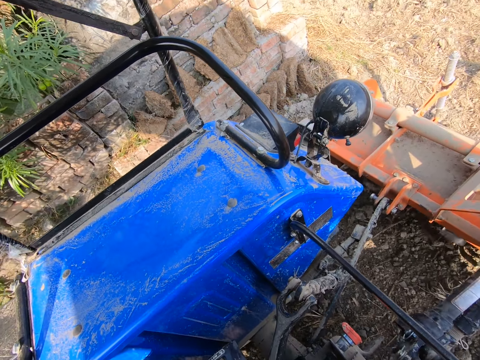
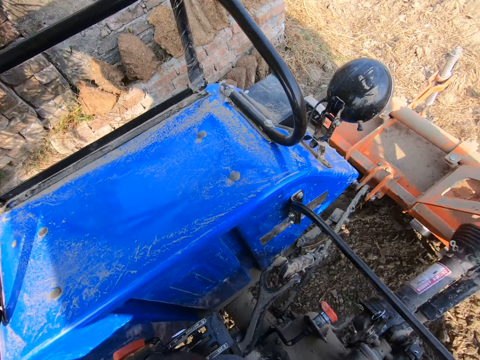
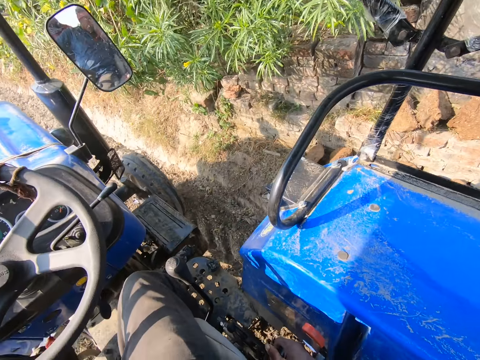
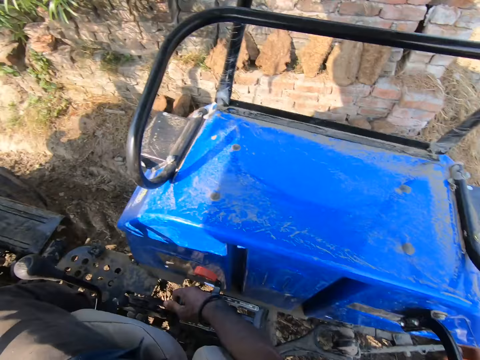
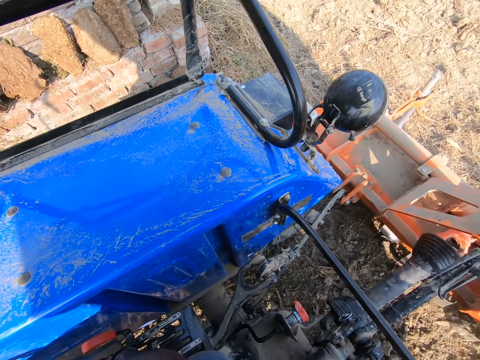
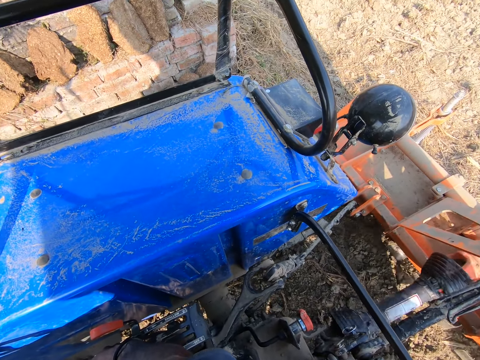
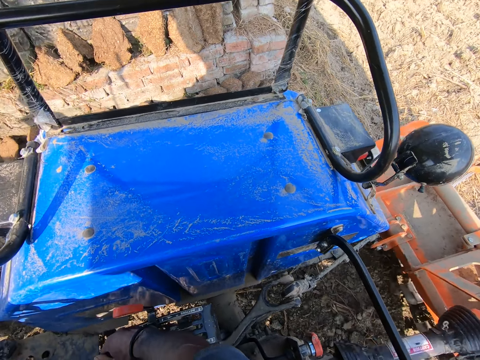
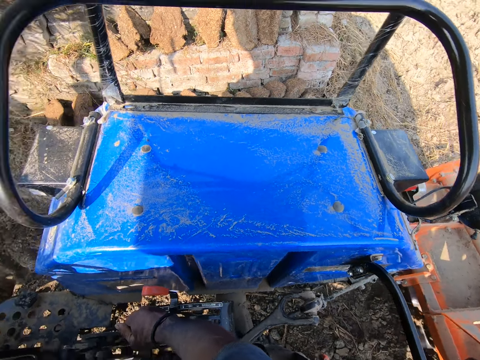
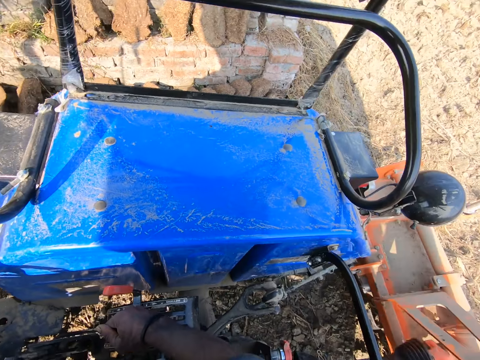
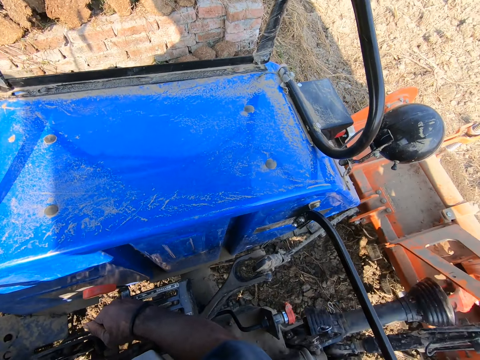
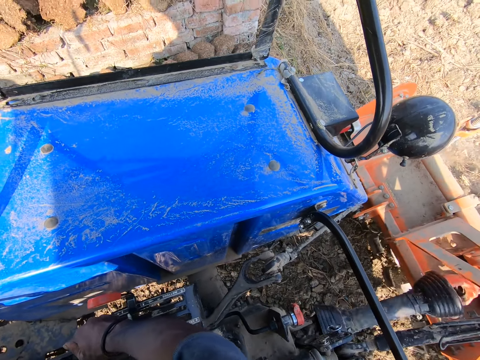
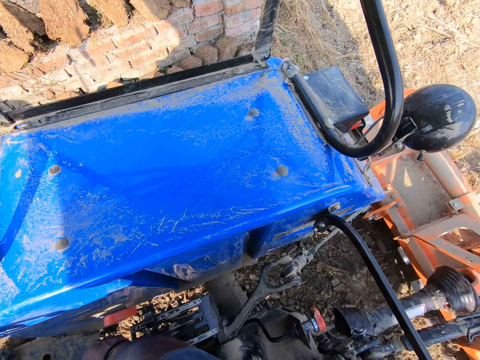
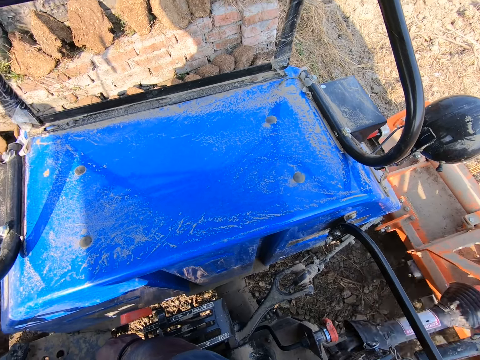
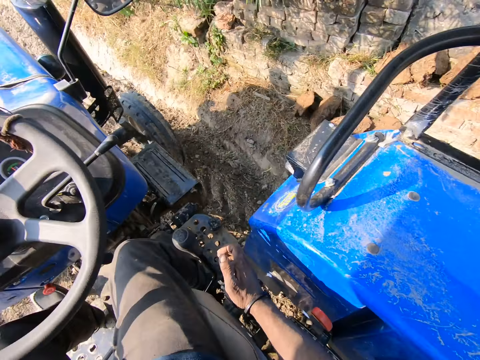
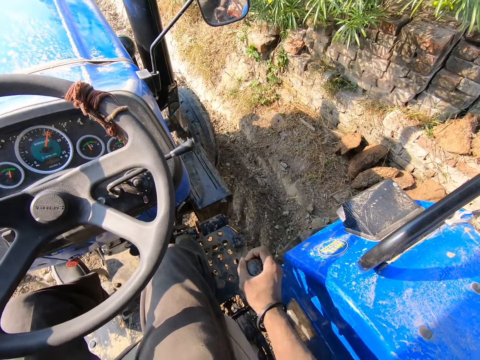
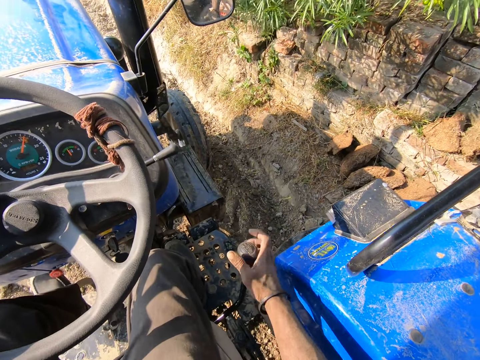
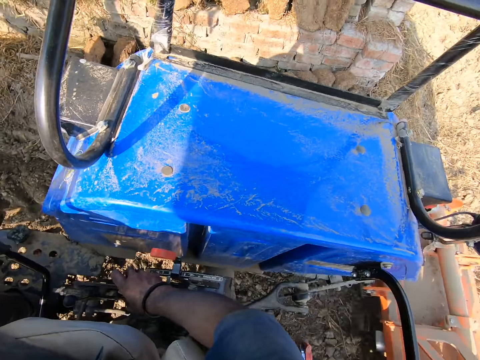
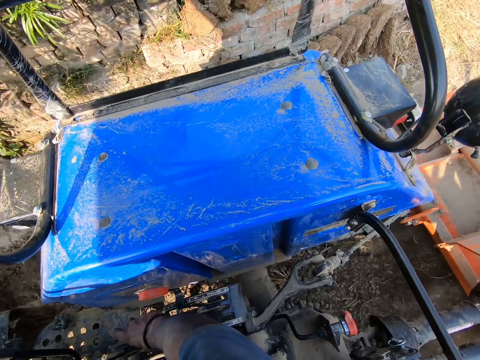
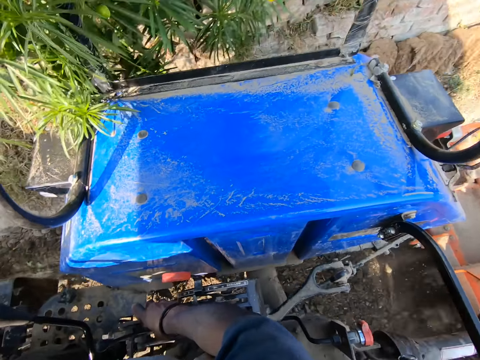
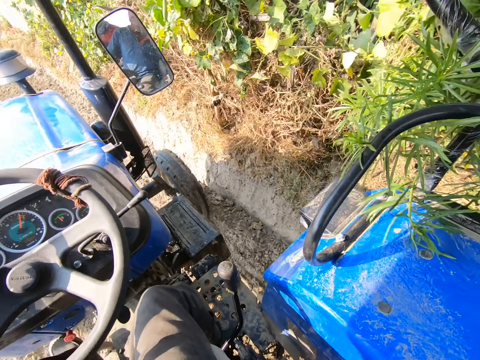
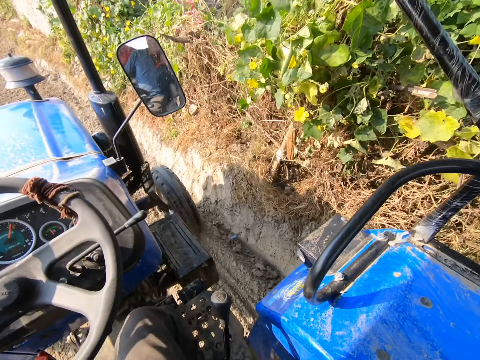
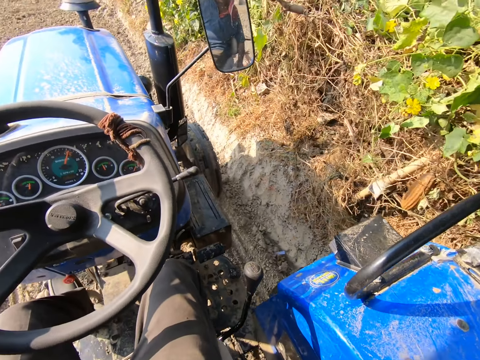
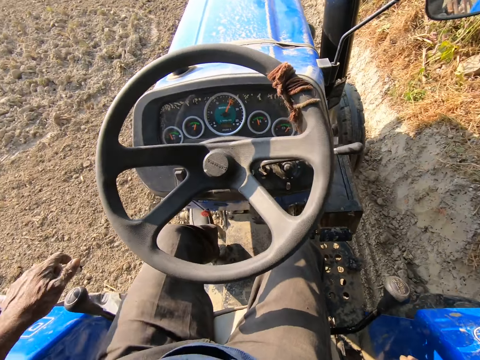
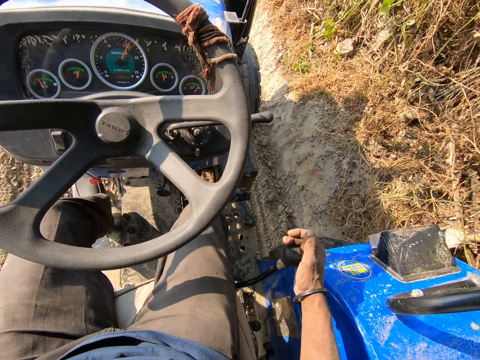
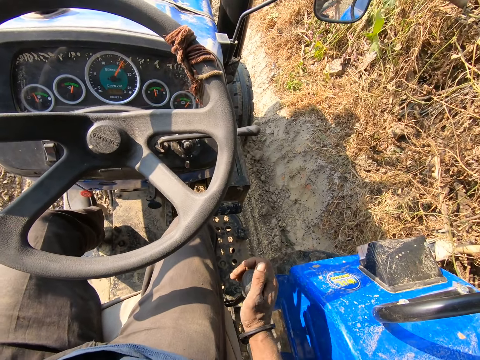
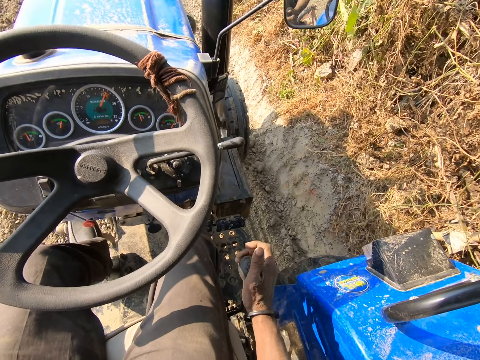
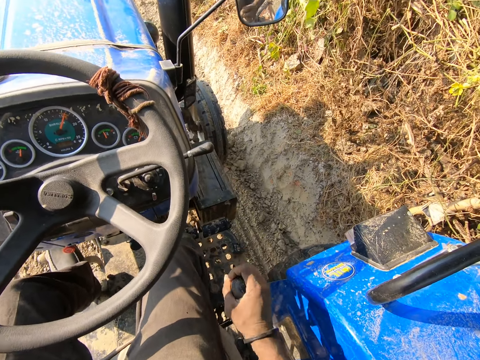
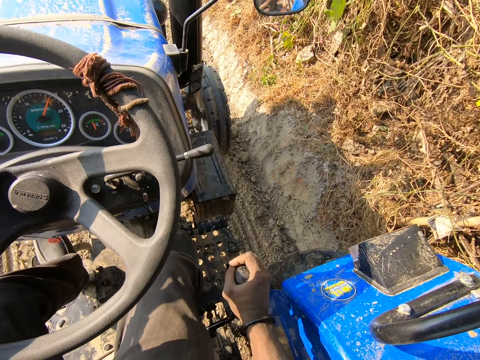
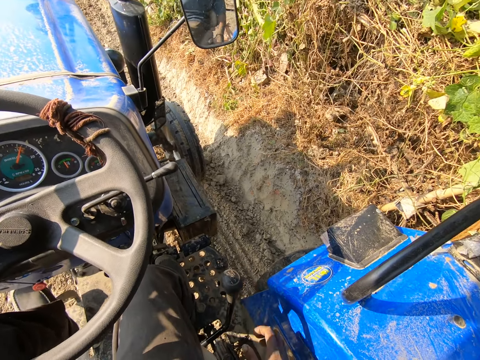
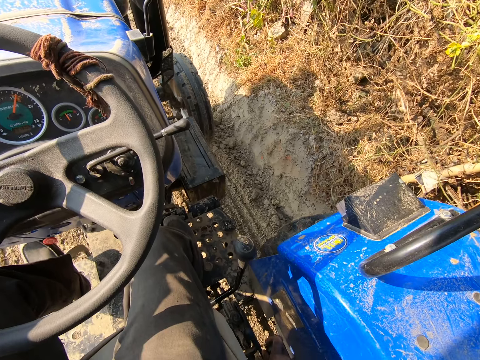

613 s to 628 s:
The camera wearer moves the gear with his right hand. He moves the ploughing tractor forward. He moves the gear with his right hand.

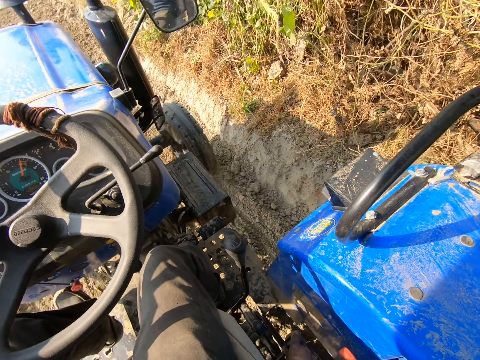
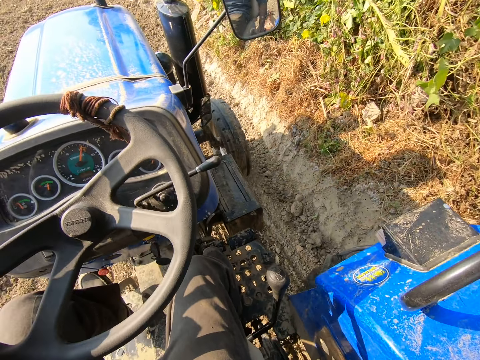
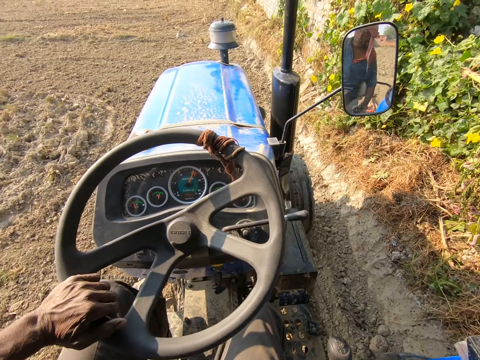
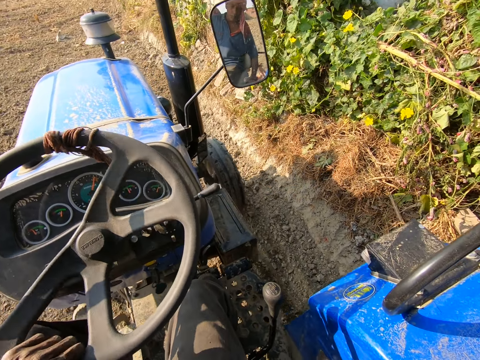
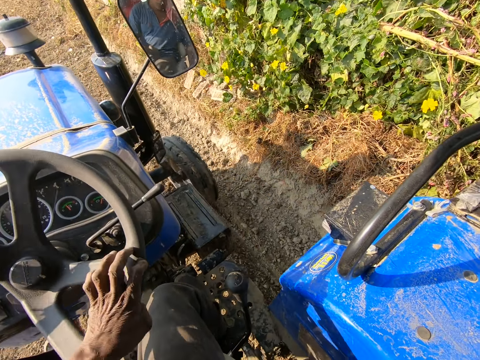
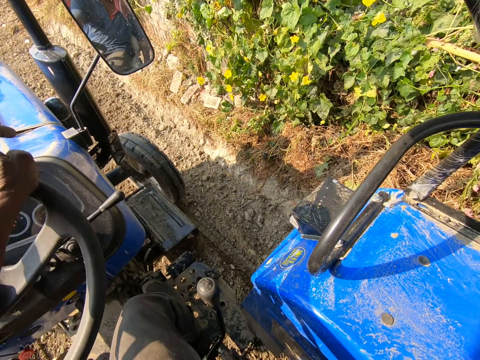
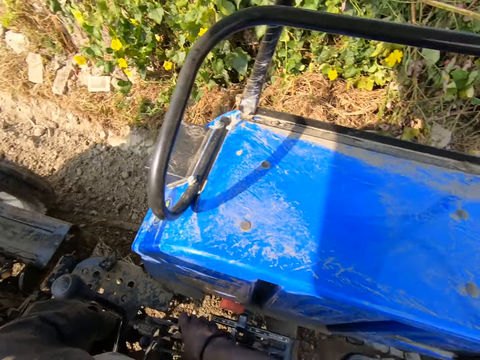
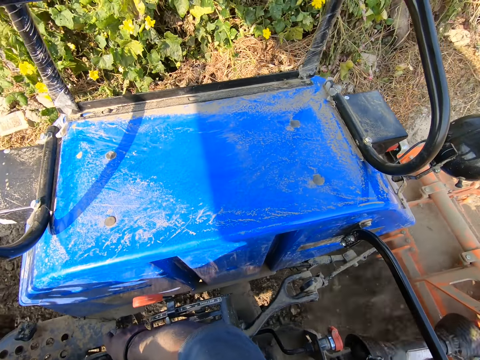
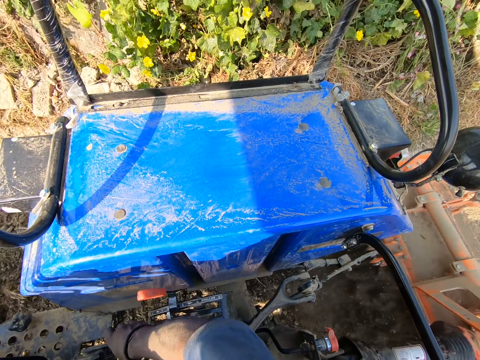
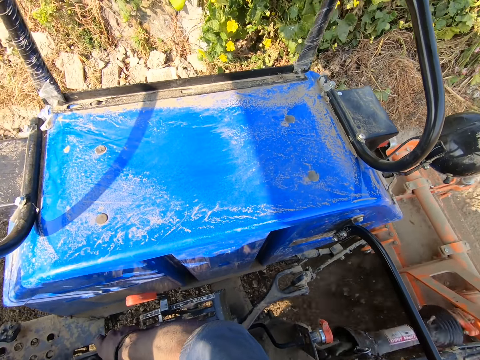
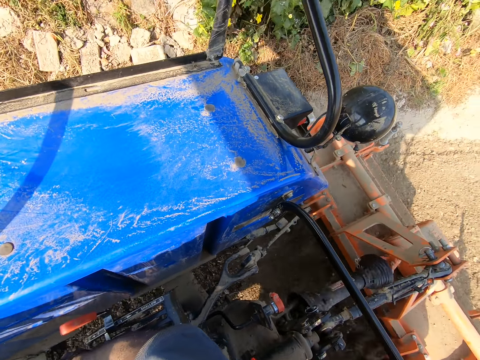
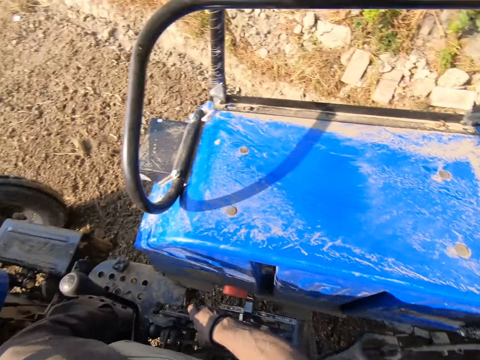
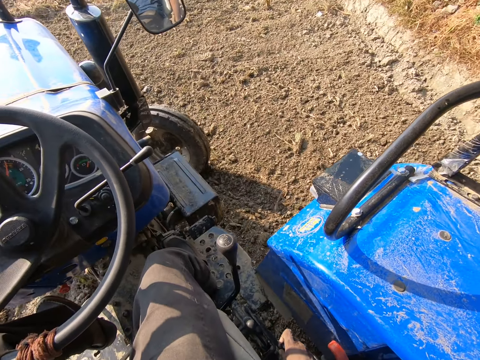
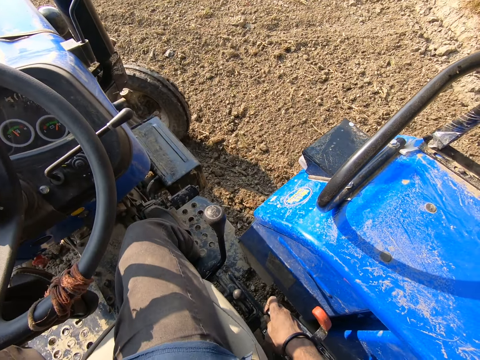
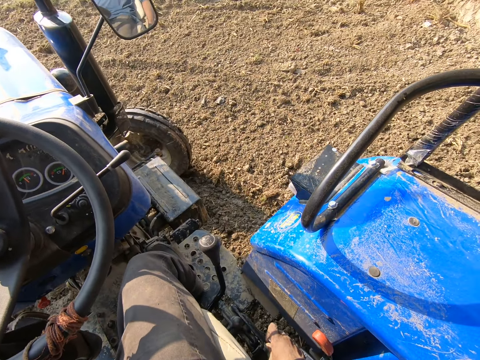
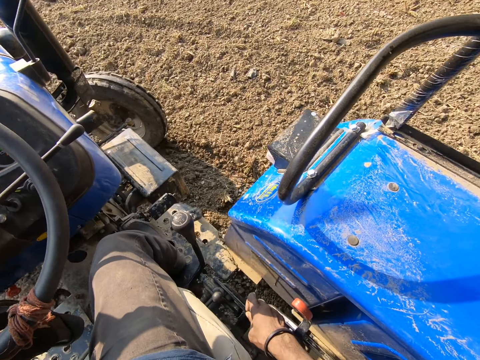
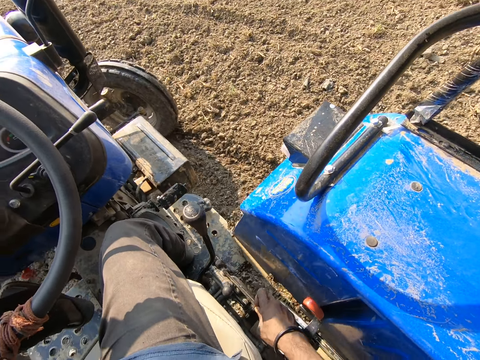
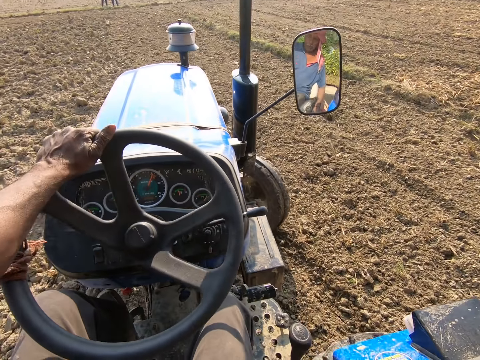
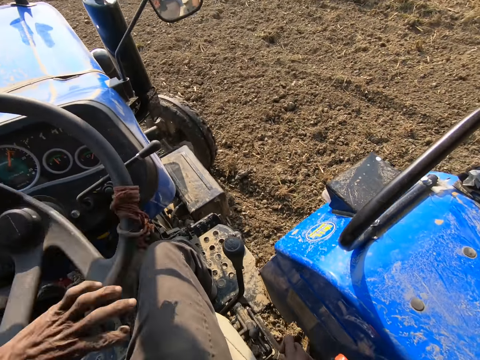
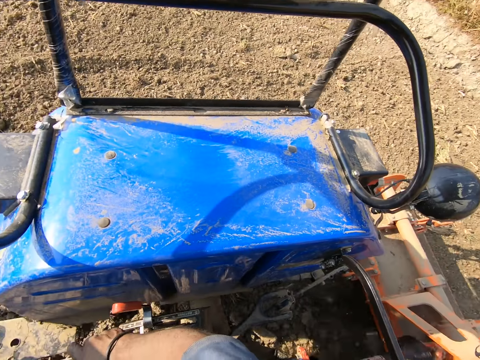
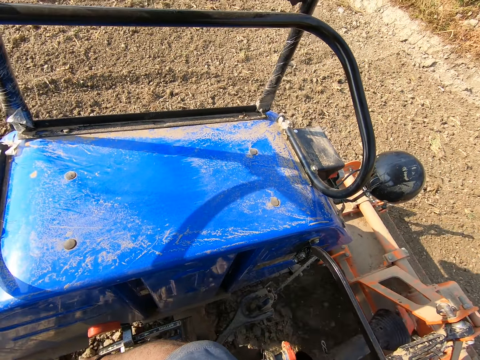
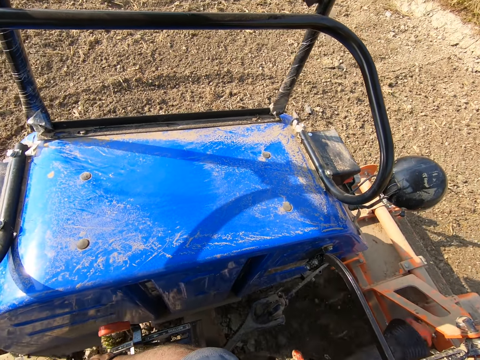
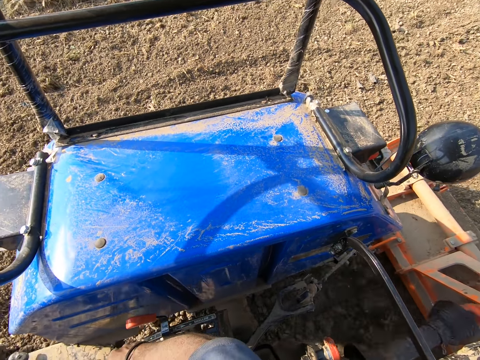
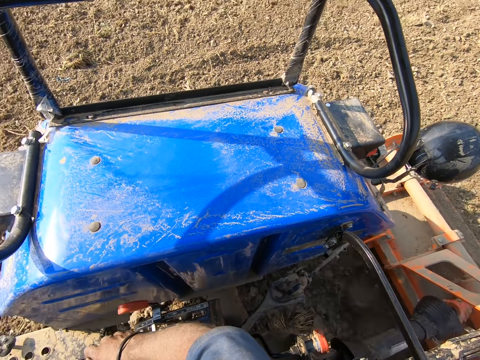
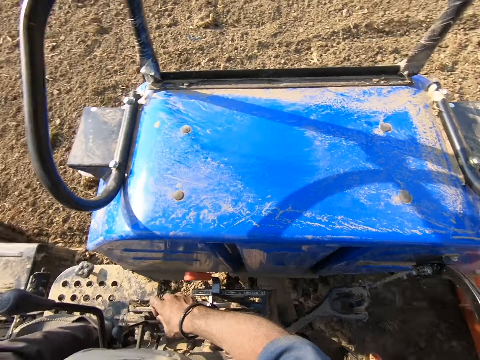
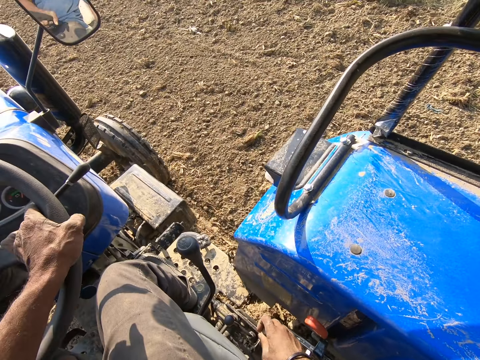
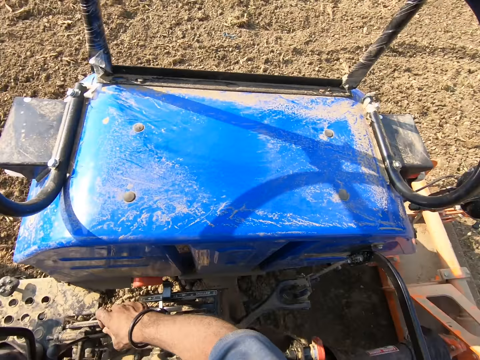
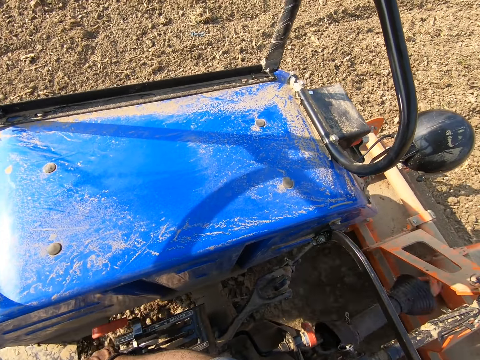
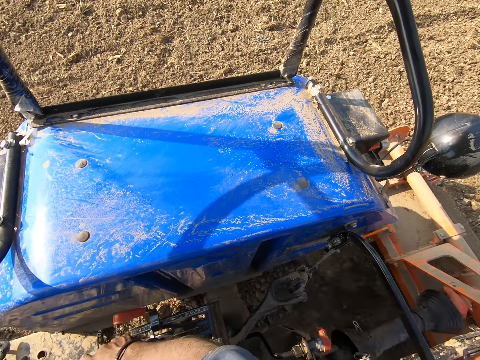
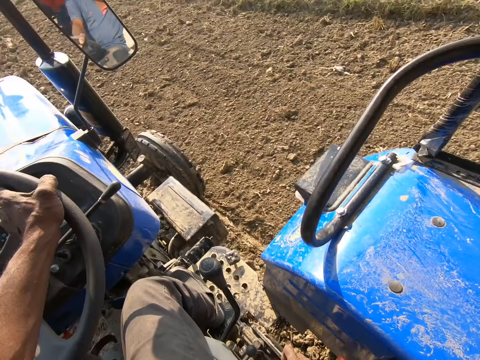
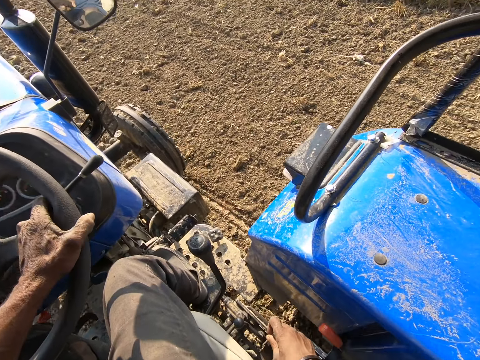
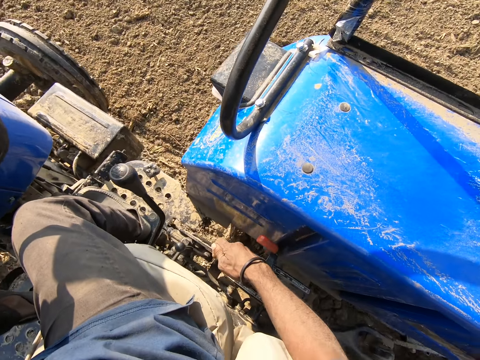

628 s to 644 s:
The camera wearer turns the steering of the tractor with the left hand. Two men stand.
